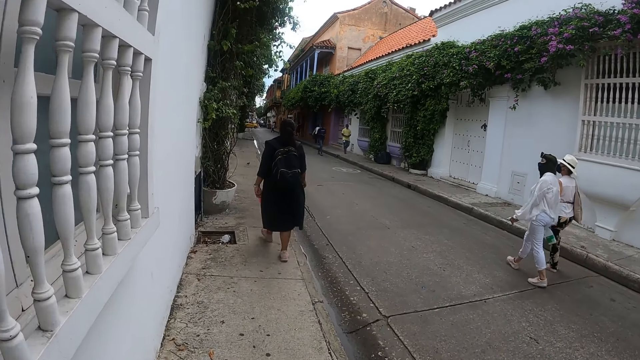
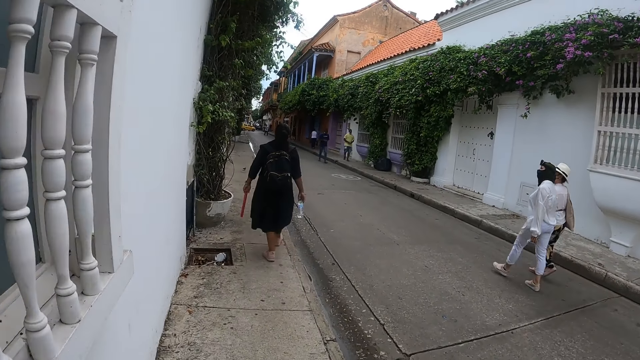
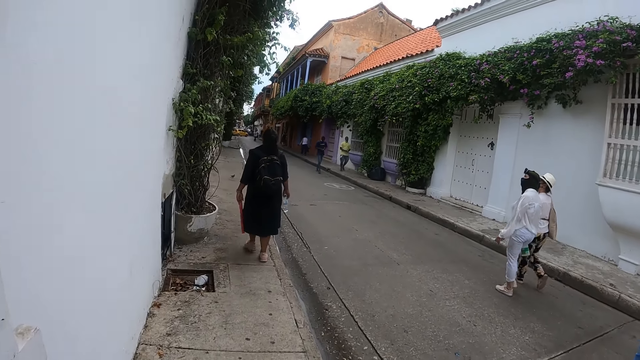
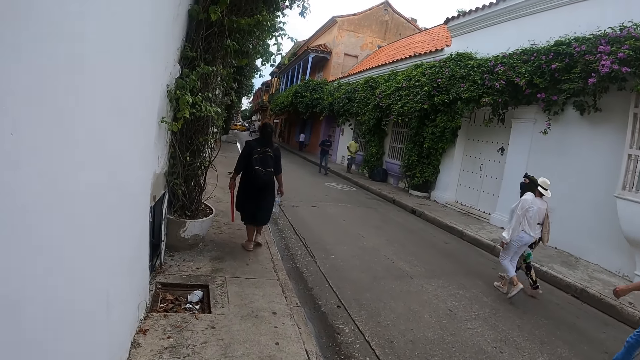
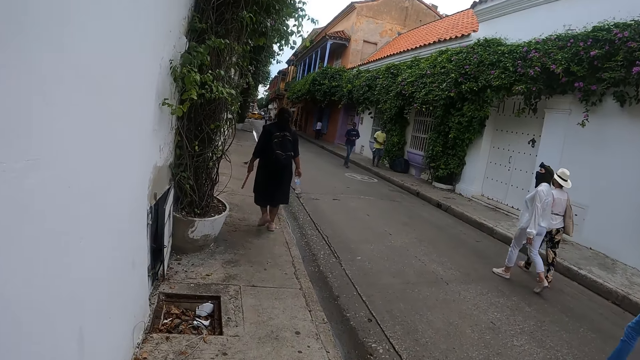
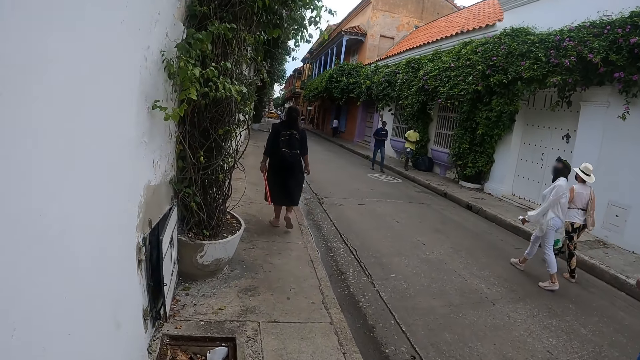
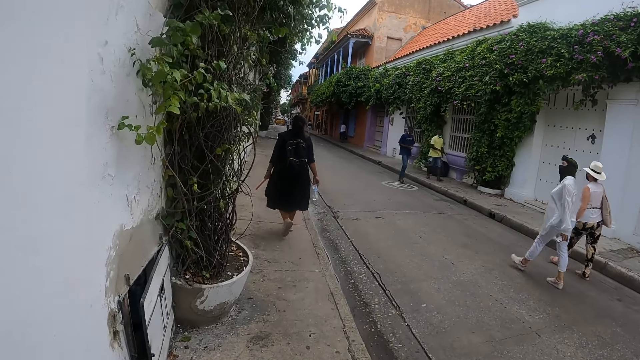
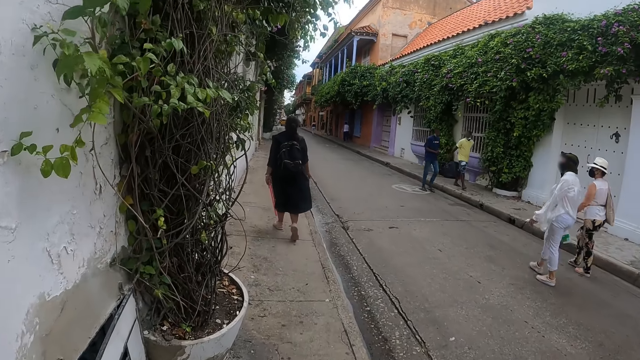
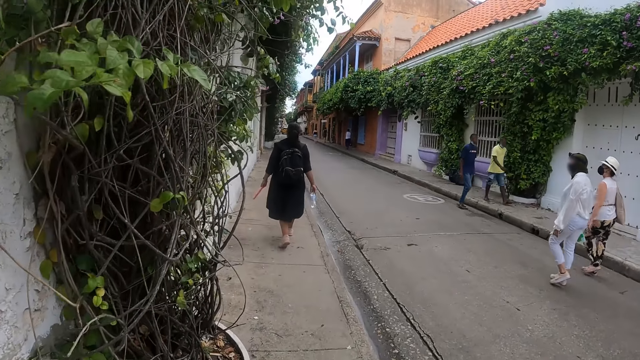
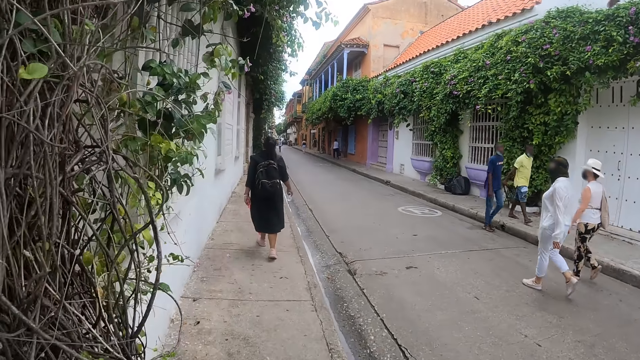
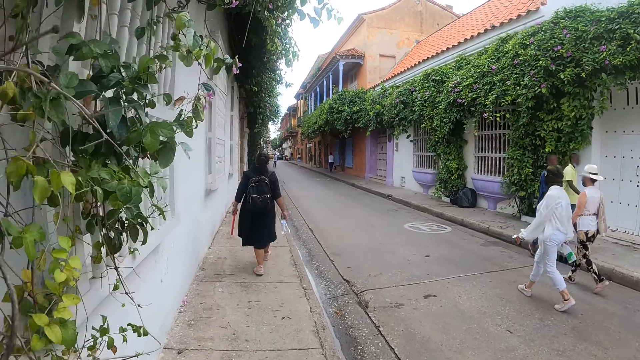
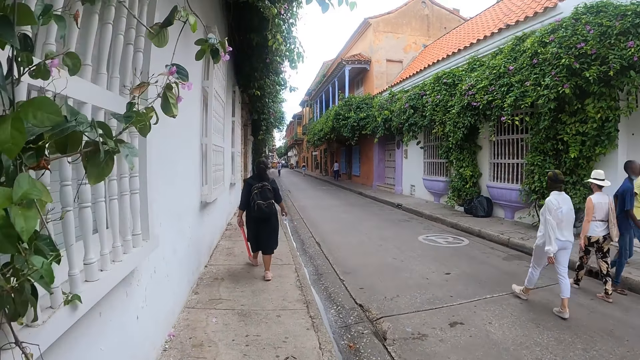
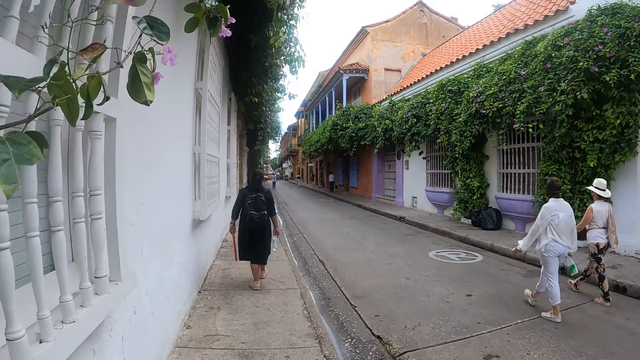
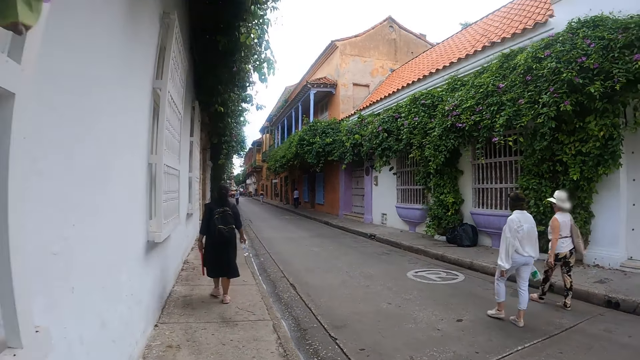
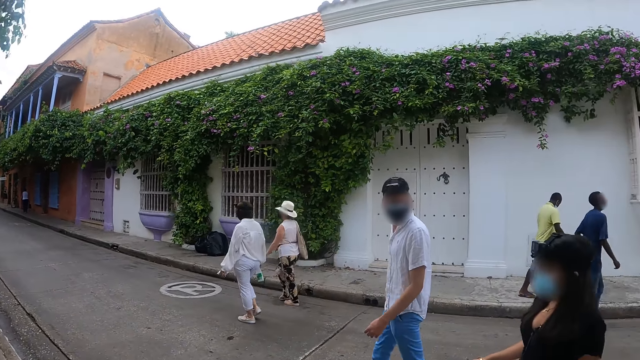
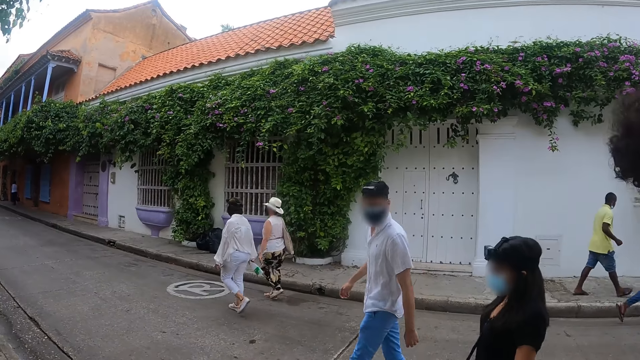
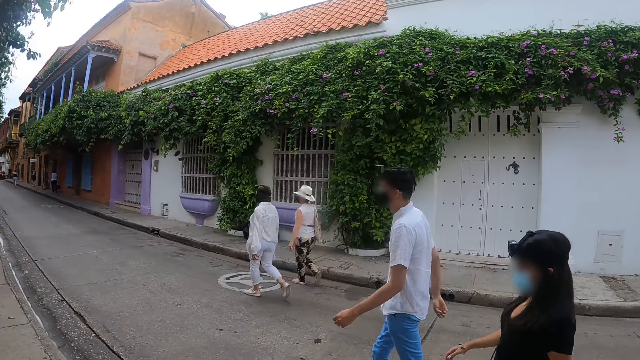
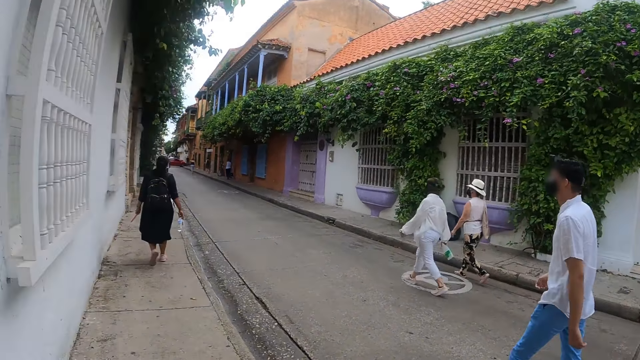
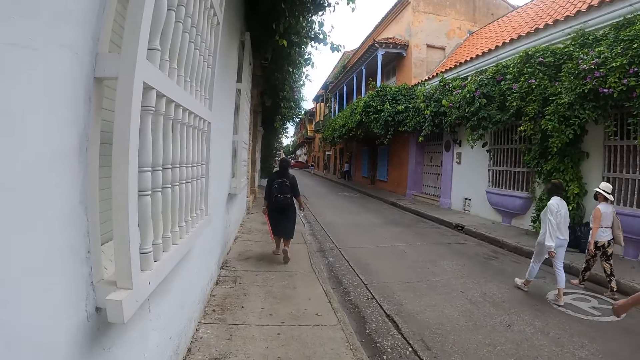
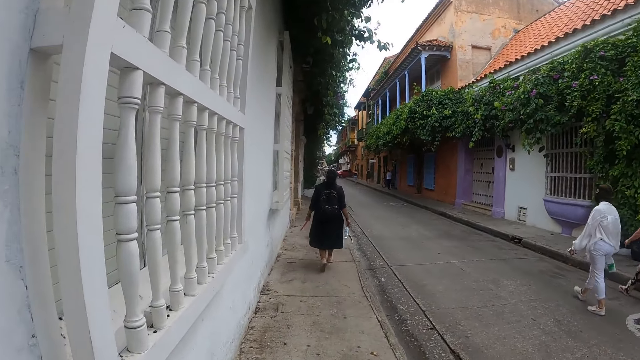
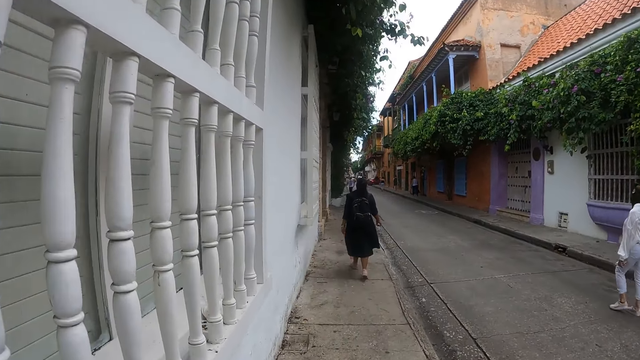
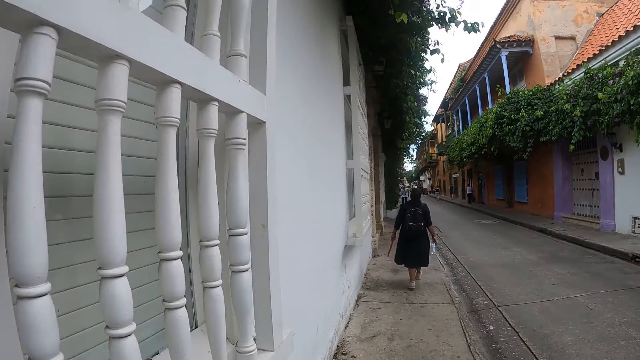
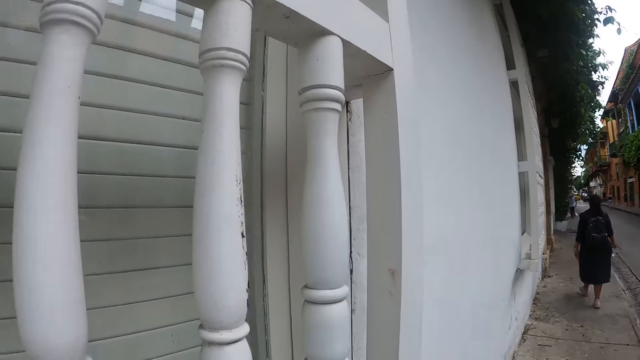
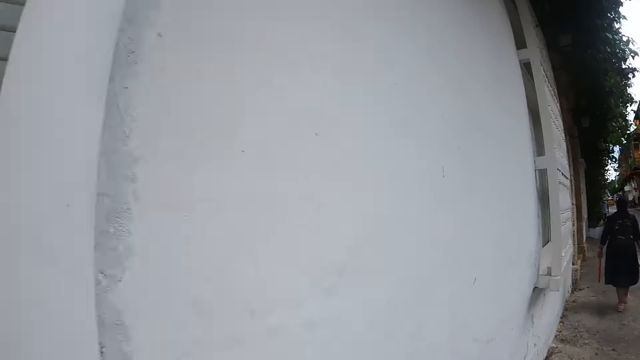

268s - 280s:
The camera wearer looks around. They walk in a street.

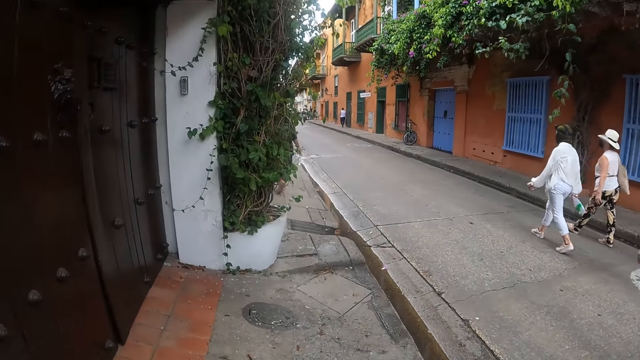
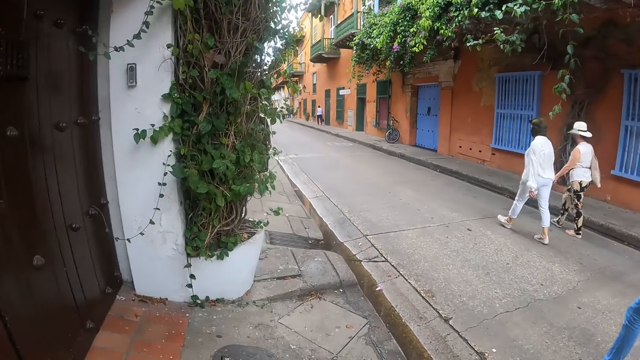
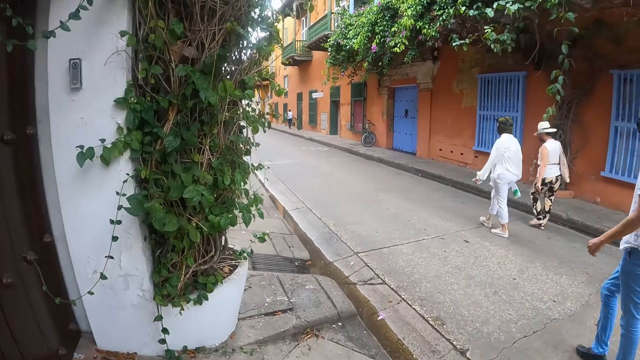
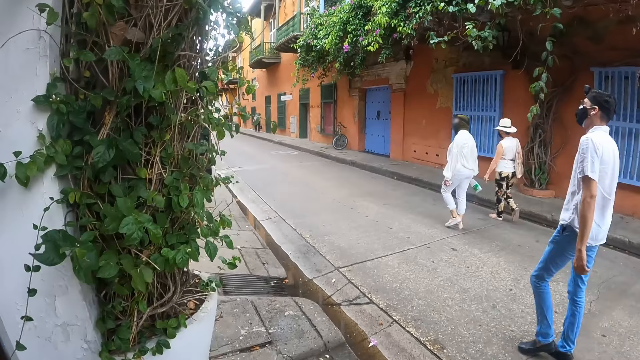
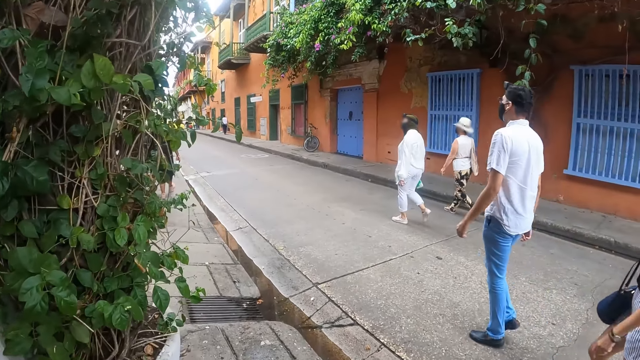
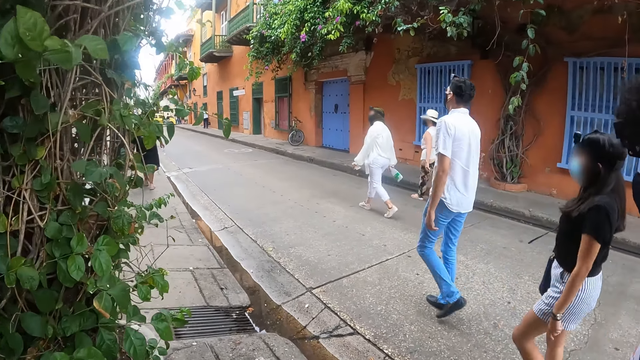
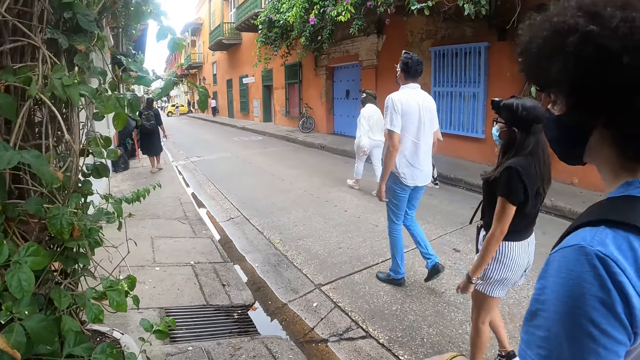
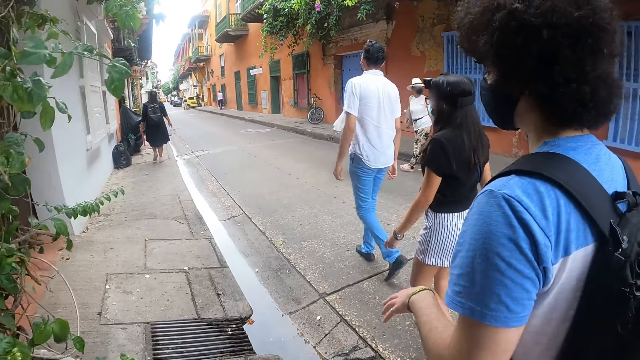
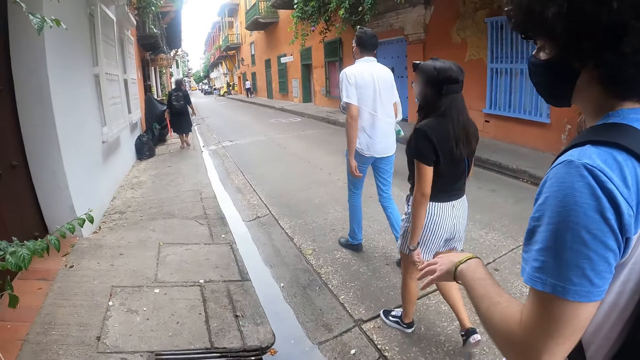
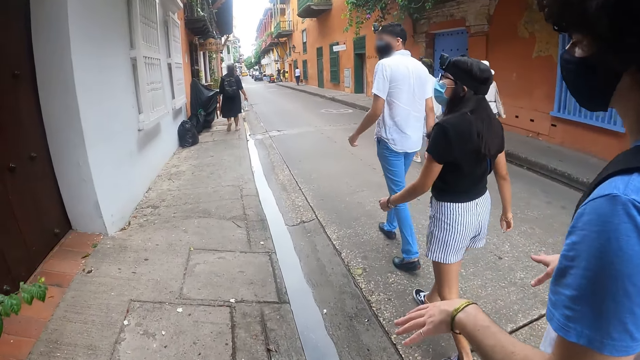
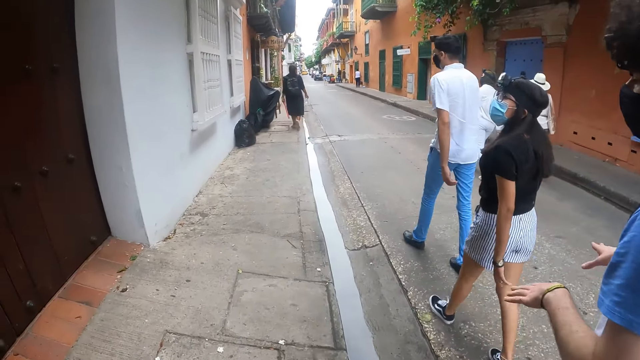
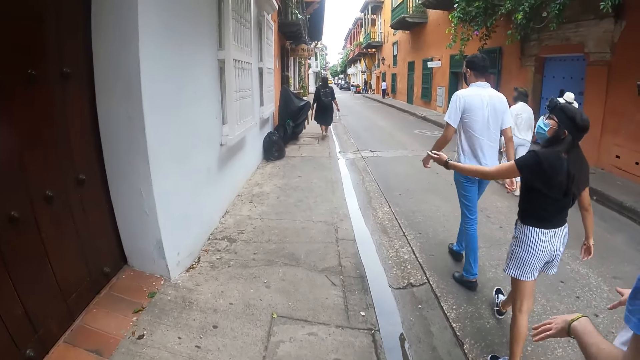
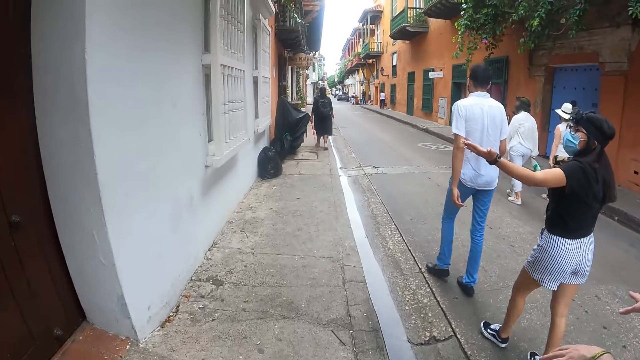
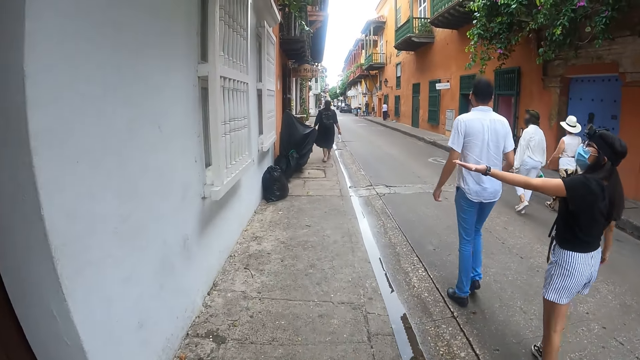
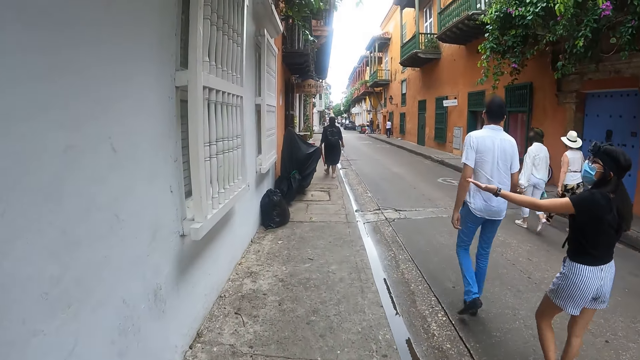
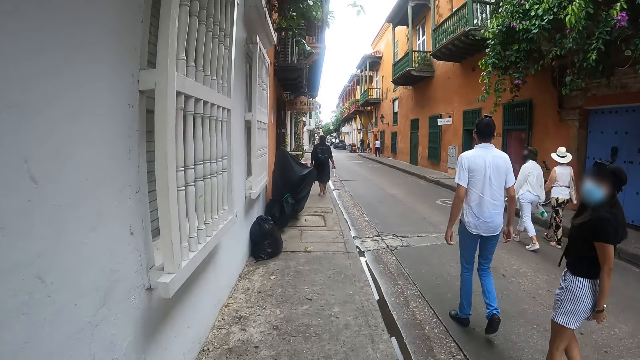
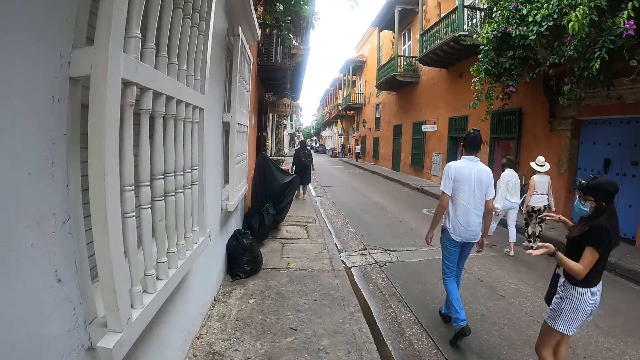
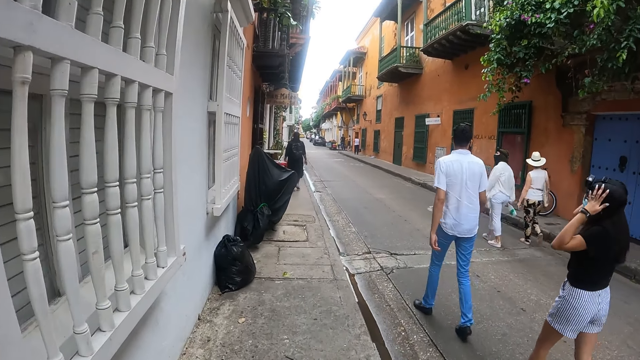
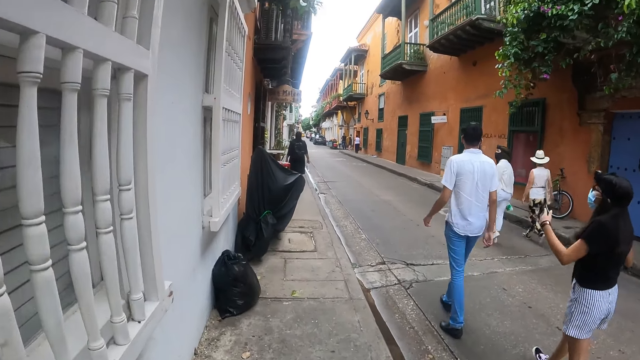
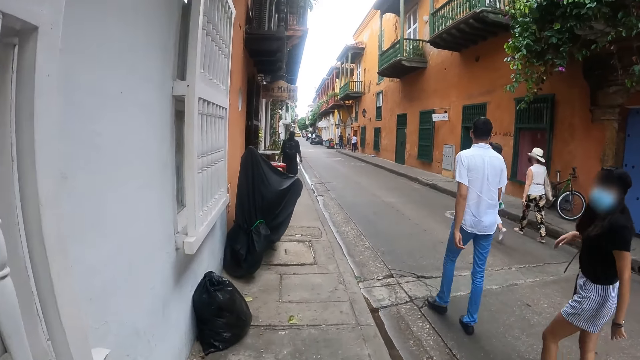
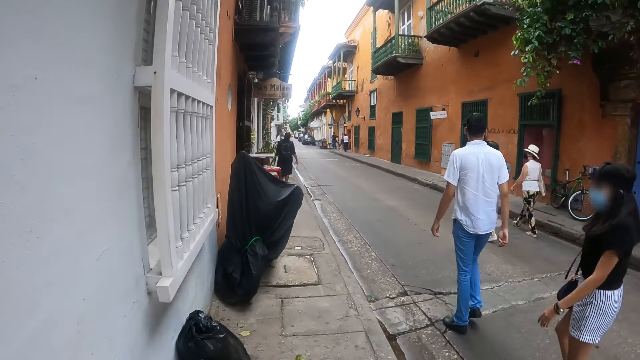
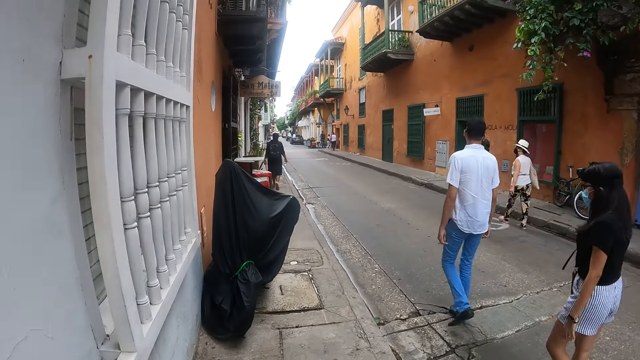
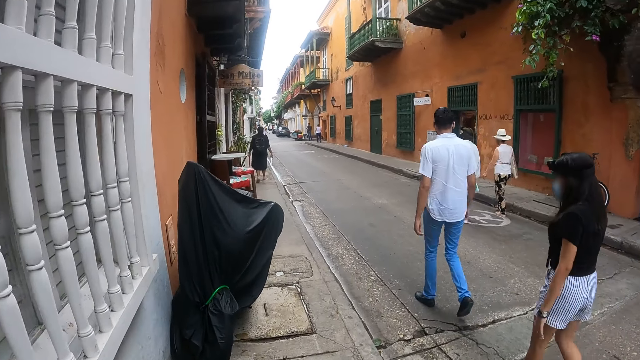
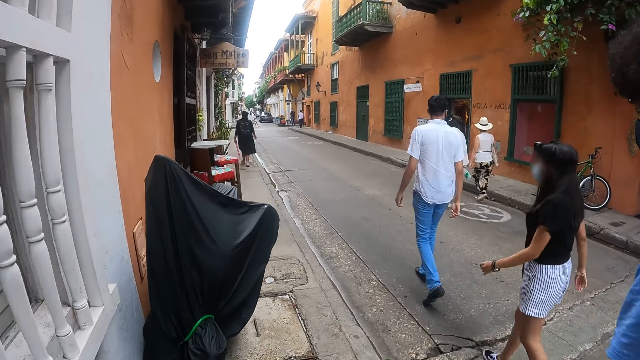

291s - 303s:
The camera wearer looks around. A man gestures with hands. The camera wearer talks to another man. A woman points at a building. The woman touches her head.
